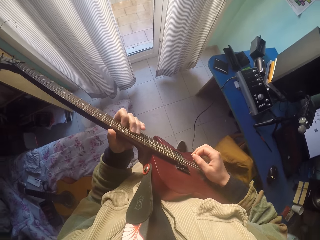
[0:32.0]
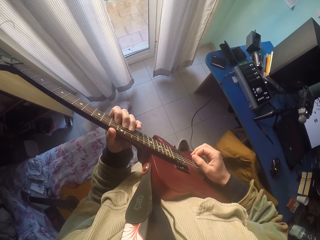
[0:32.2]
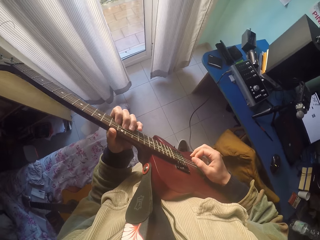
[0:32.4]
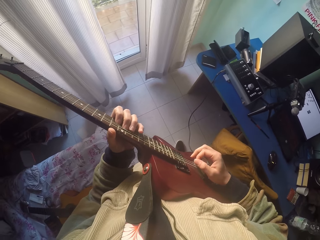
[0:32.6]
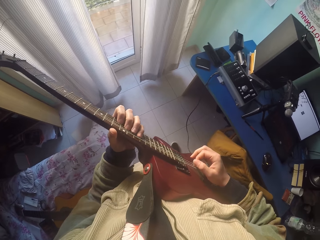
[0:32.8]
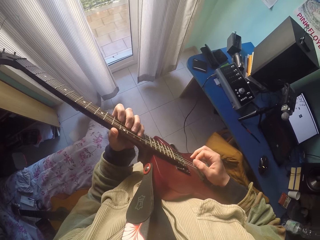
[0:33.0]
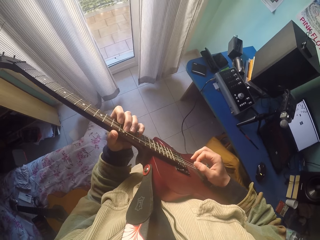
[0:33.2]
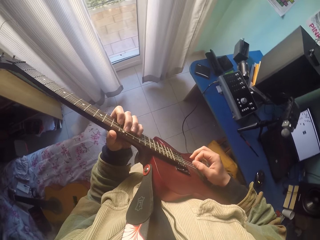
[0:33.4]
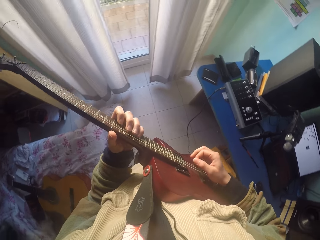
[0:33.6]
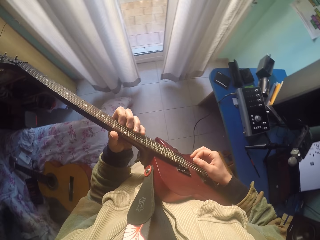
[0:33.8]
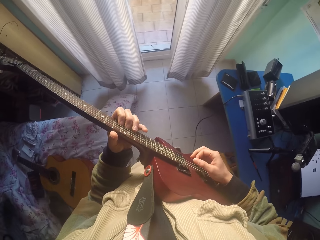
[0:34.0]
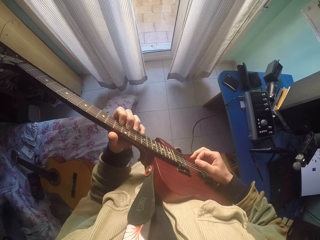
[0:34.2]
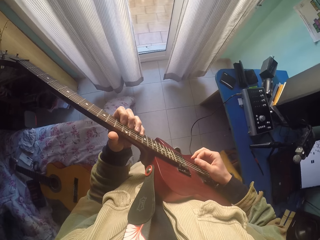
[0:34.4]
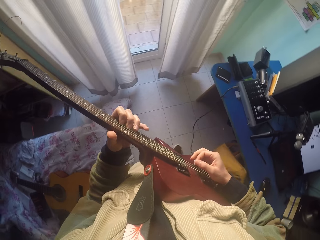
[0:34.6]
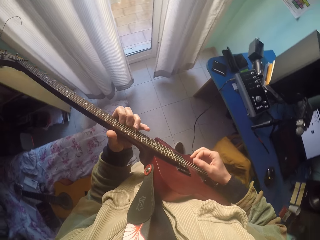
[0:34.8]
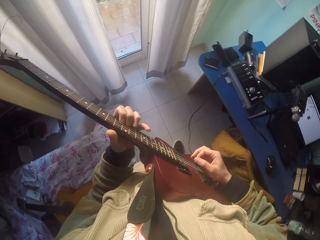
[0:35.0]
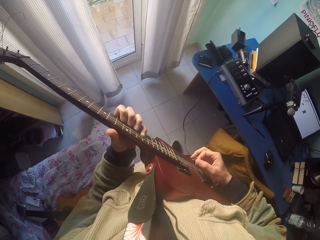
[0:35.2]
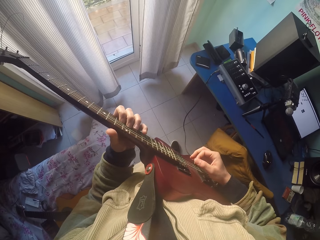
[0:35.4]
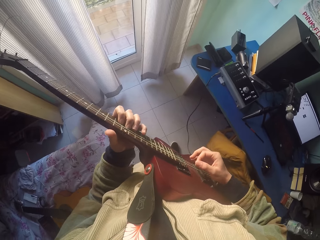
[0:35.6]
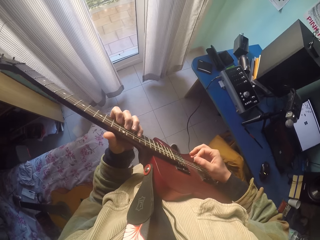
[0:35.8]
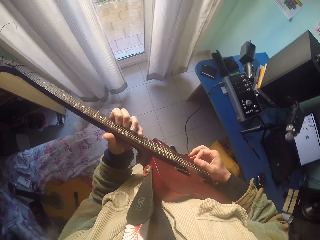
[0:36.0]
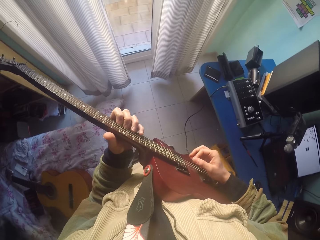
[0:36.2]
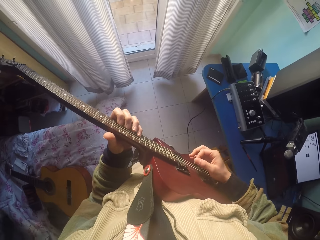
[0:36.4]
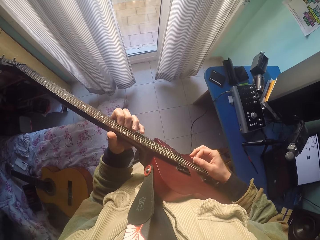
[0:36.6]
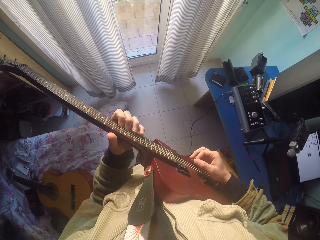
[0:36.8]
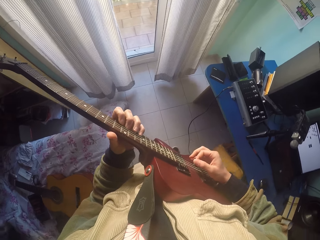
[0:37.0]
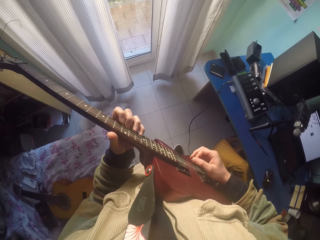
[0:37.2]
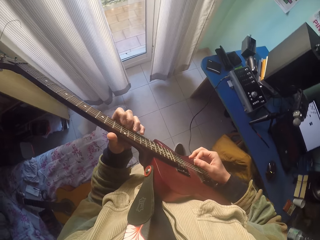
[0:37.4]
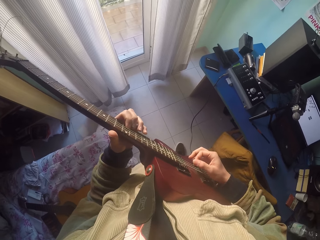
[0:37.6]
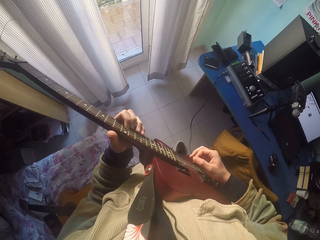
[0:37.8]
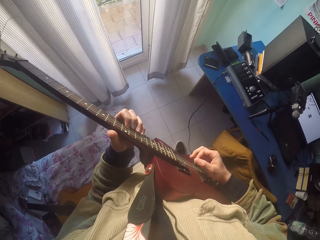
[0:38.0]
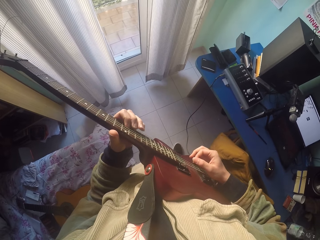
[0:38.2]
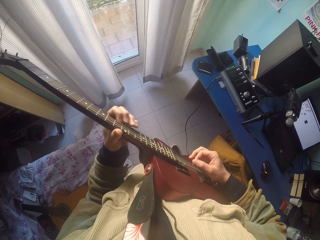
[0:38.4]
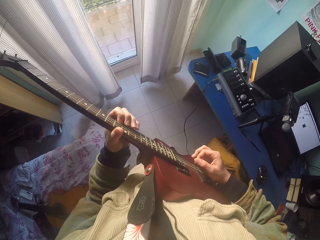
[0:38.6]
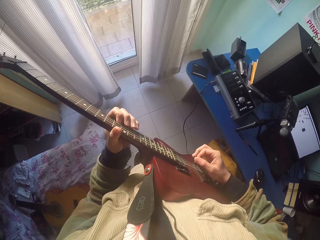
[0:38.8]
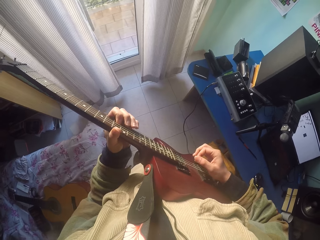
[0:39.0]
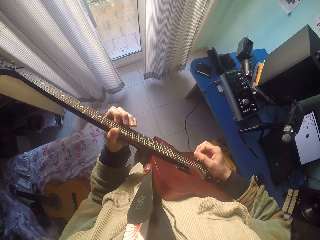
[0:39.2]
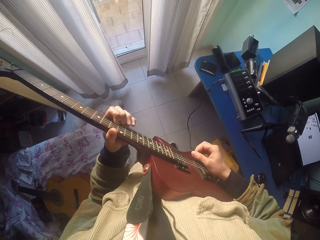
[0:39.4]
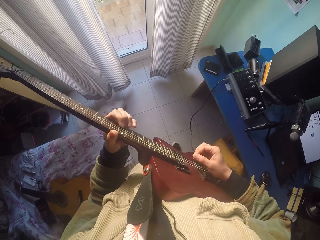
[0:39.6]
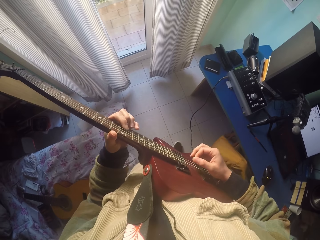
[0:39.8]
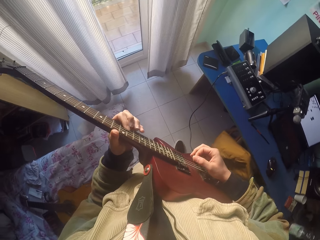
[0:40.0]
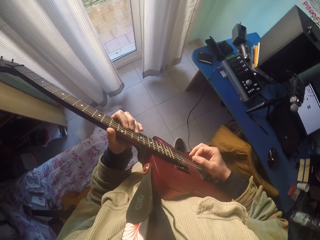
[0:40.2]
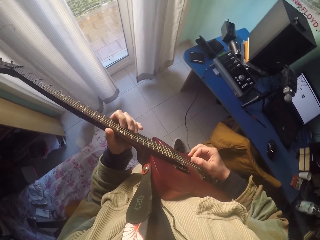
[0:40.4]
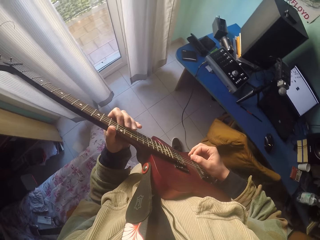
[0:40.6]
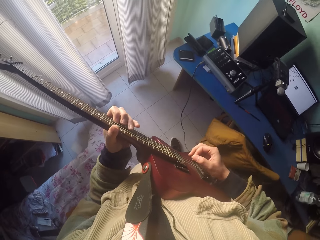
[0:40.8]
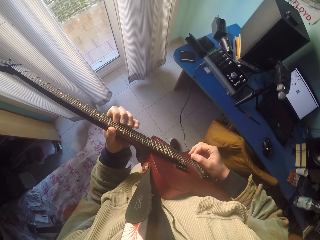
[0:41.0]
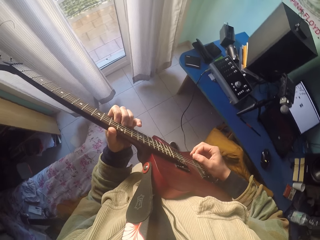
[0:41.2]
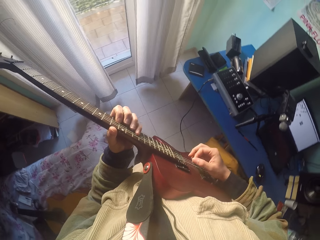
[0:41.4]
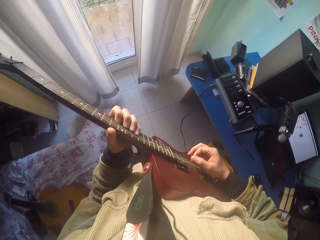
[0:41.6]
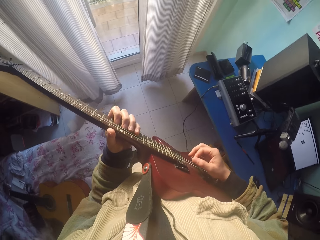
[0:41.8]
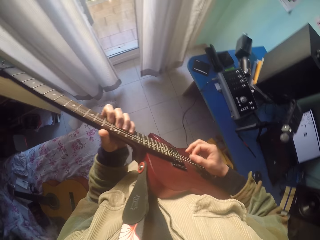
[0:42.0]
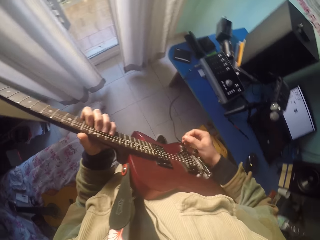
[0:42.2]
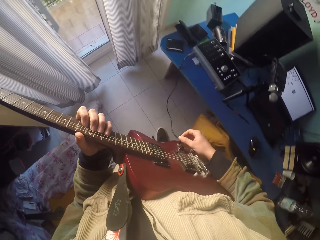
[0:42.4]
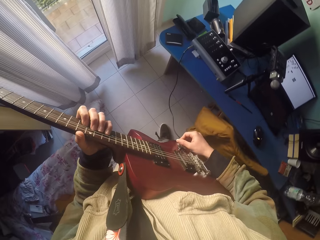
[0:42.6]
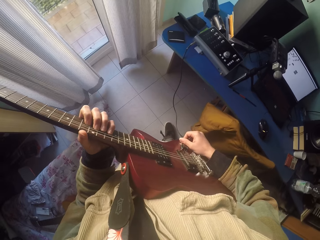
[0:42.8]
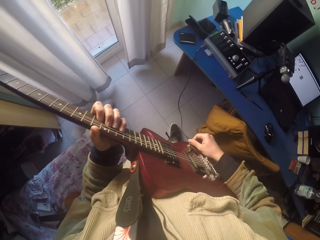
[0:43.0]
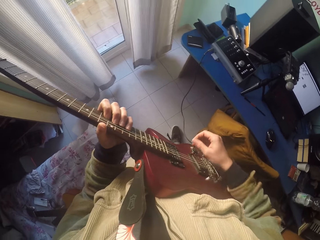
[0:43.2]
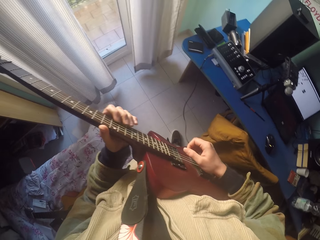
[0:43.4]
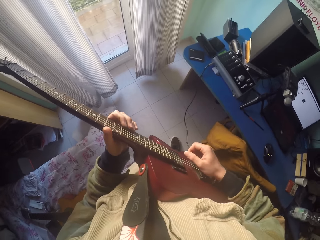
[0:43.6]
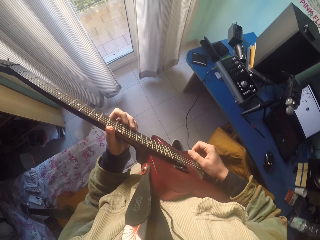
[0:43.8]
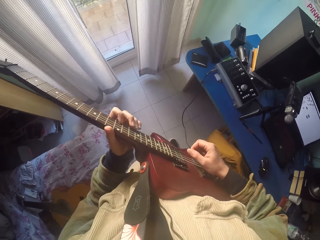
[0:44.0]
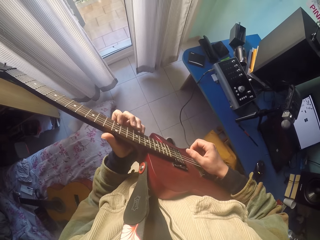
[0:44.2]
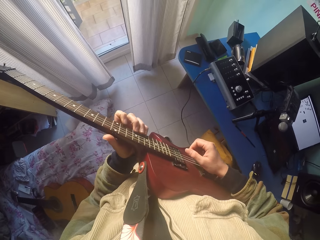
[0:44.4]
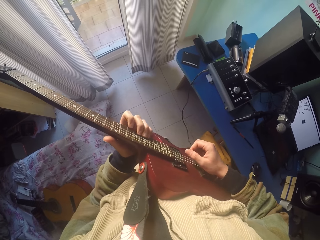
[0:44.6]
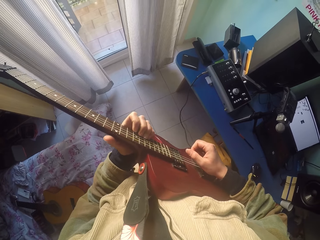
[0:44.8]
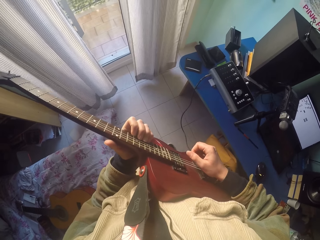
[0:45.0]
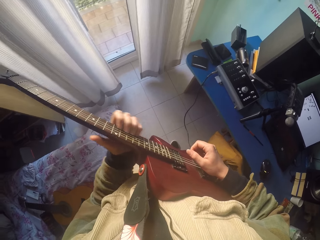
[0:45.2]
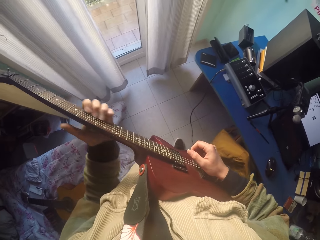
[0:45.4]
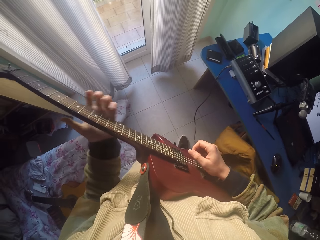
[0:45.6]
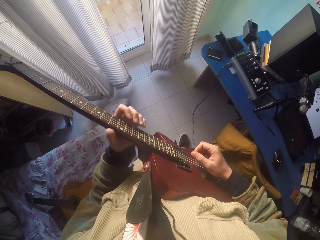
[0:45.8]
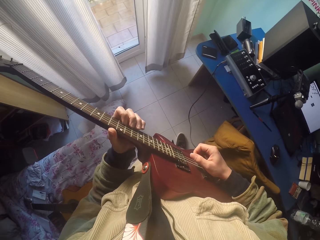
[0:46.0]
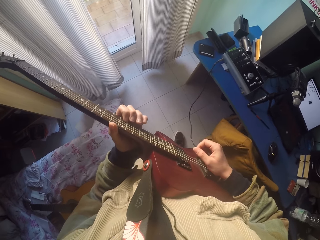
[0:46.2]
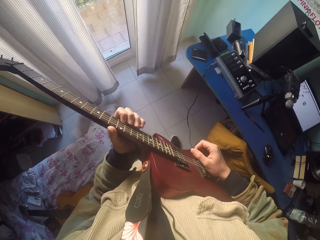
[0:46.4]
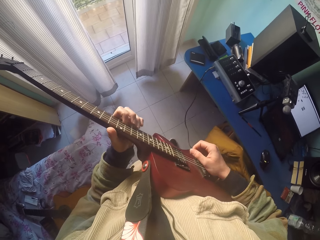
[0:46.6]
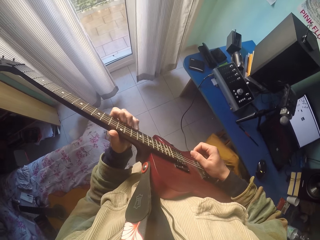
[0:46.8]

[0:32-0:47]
The camera wearer plays the guitar strings with the left hand. They play the guitar strings with the right hand. They snag on the guitar tone knob with the right hand. They play on the guitar position markers and strings with the left hand's fingers.

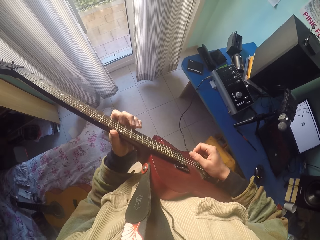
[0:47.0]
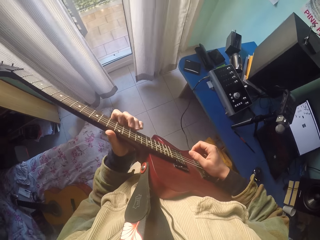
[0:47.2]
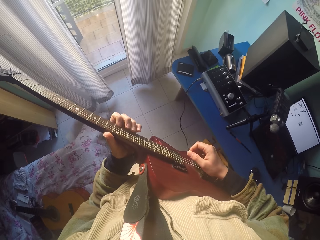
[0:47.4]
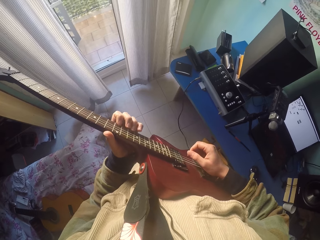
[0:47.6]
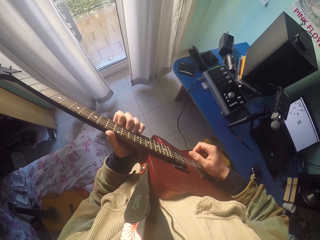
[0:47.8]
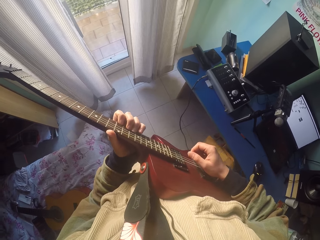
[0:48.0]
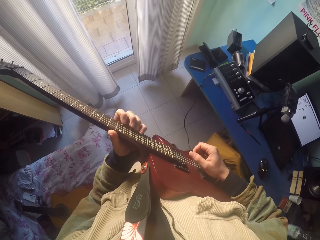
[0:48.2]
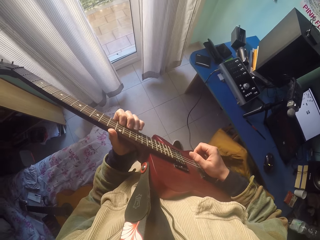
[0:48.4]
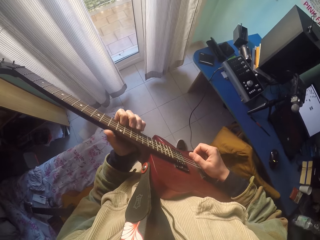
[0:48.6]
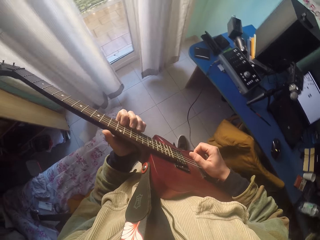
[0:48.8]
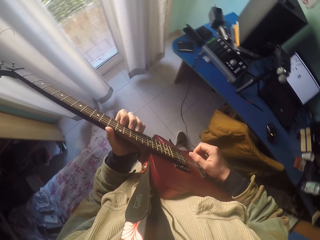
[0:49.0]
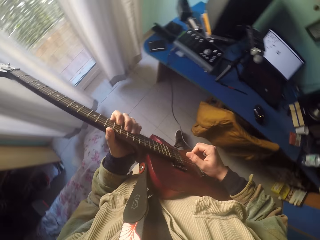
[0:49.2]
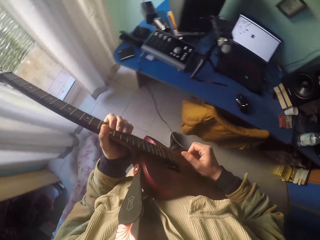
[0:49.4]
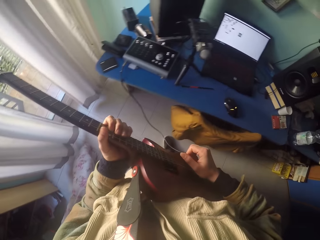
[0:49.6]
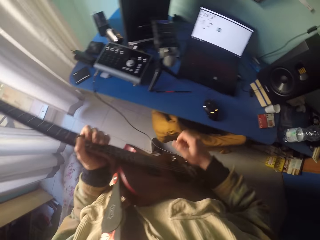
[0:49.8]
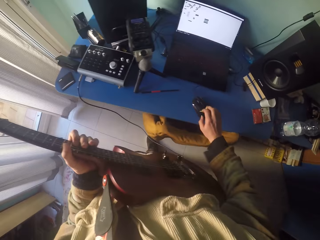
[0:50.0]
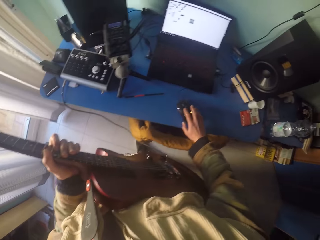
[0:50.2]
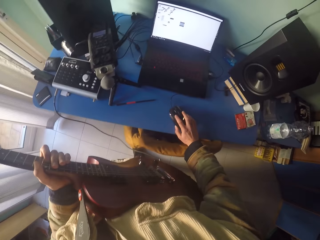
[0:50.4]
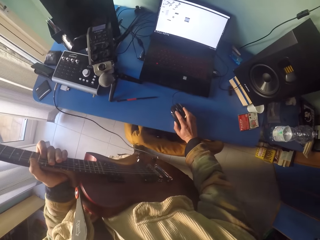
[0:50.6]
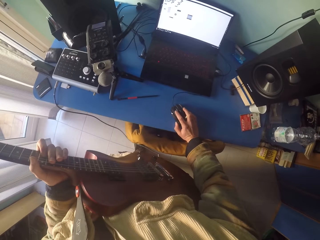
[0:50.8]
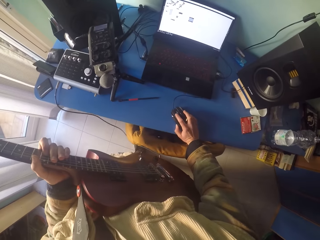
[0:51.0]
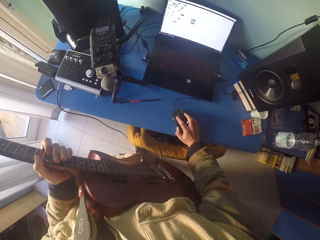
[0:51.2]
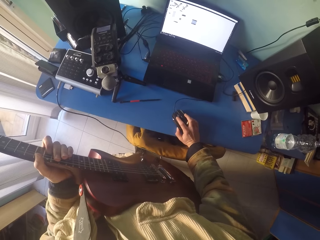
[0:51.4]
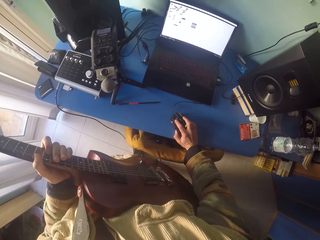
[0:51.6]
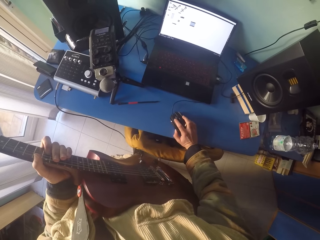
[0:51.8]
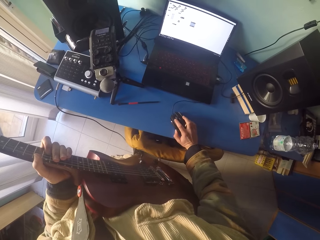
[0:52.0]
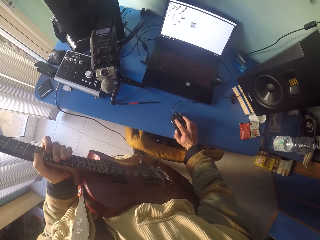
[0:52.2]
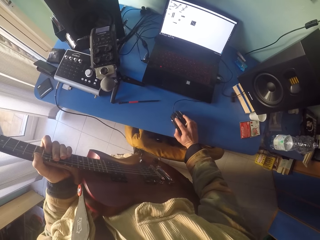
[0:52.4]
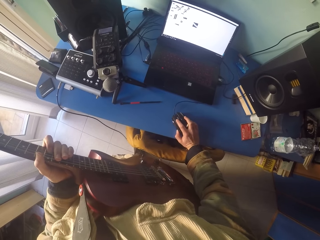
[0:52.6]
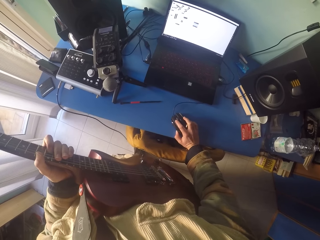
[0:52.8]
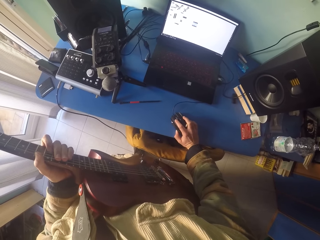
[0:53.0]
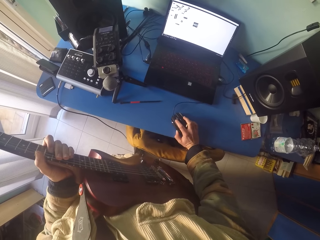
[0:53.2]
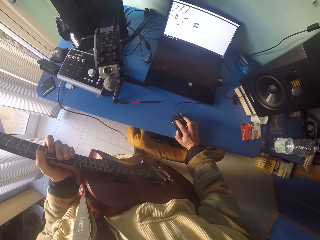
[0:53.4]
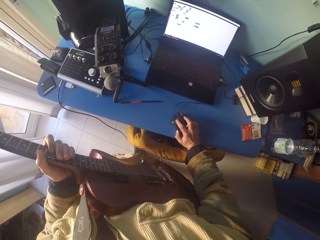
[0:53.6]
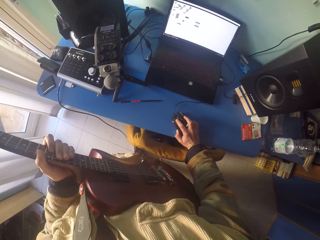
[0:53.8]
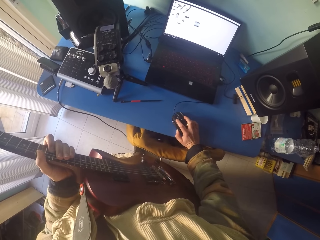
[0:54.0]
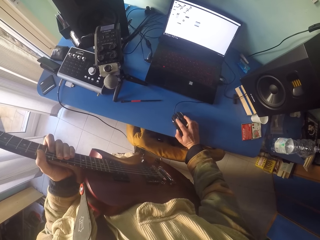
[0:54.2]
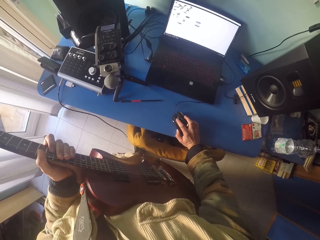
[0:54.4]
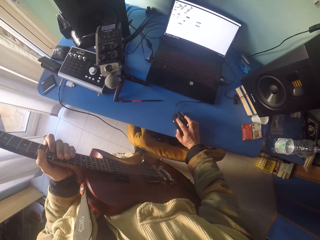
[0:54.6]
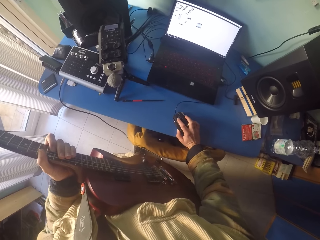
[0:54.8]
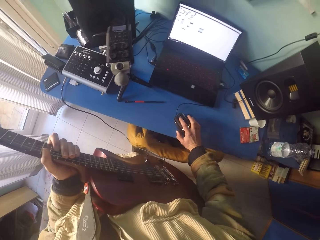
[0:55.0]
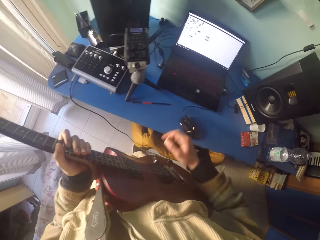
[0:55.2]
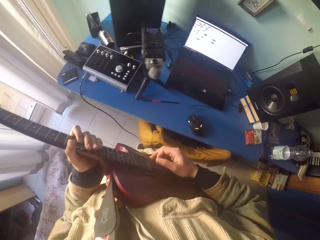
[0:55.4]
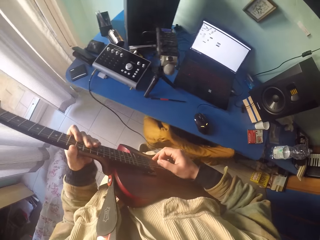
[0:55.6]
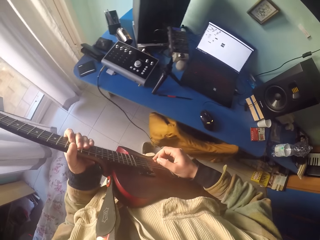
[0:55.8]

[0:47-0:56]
The camera wearer stares around. He snatches a plastic black laptop mouse on the blue table with a hand. He clicks the mouse with his right hand. He operates on the laptop. He holds the guitar with his left hand.
